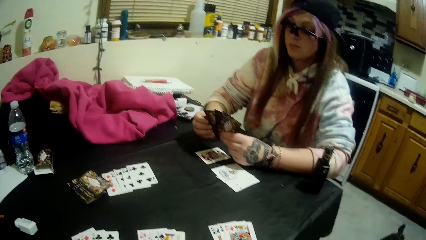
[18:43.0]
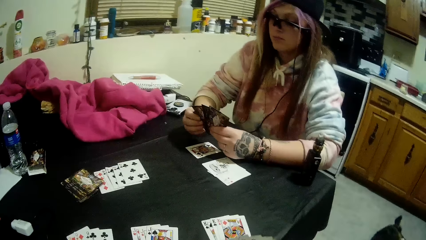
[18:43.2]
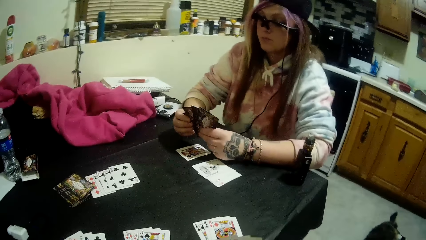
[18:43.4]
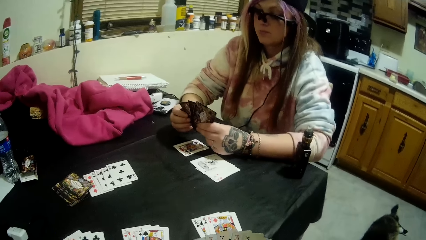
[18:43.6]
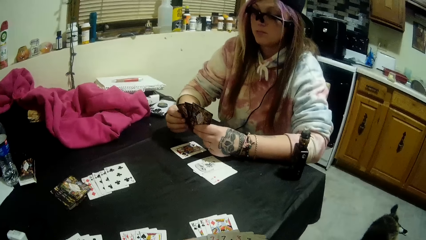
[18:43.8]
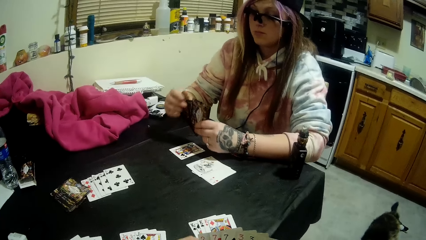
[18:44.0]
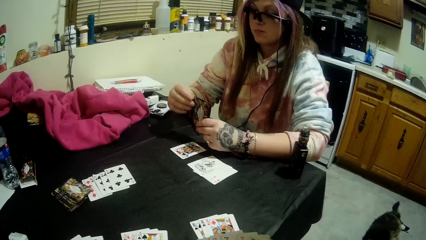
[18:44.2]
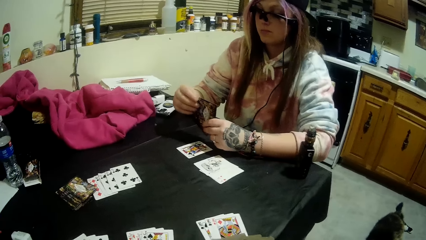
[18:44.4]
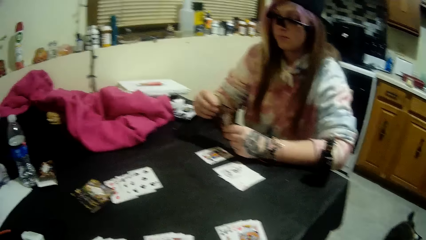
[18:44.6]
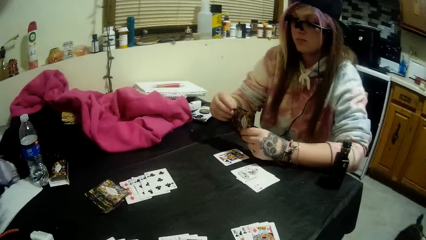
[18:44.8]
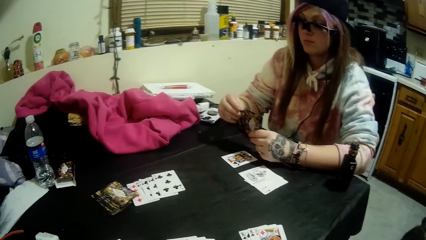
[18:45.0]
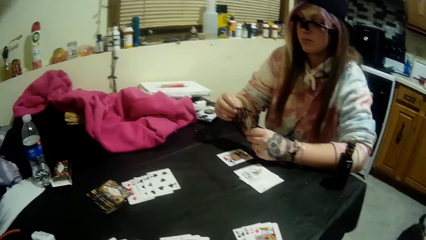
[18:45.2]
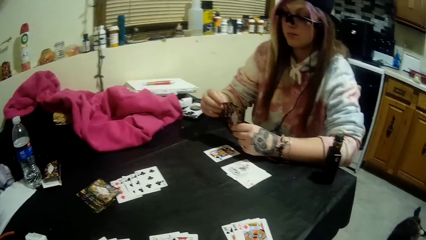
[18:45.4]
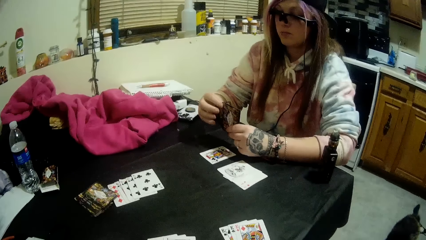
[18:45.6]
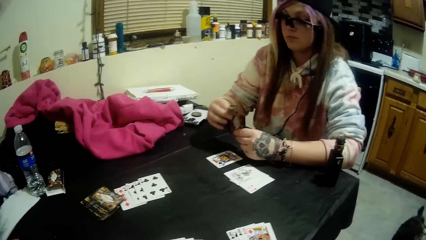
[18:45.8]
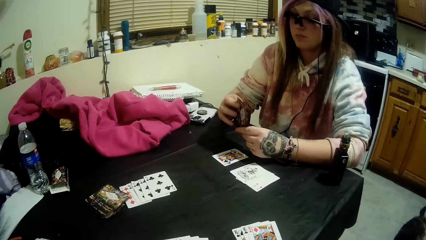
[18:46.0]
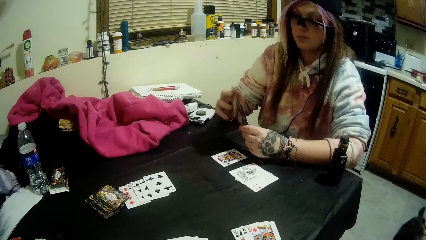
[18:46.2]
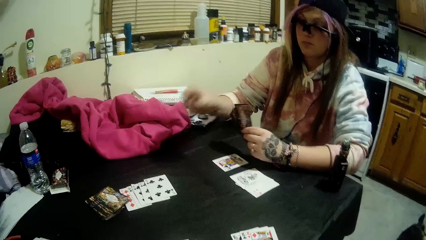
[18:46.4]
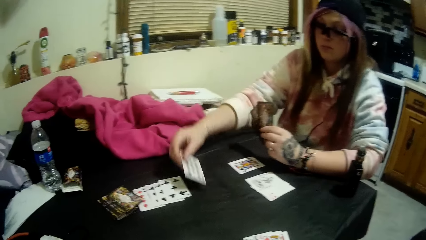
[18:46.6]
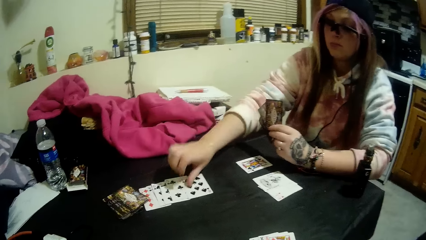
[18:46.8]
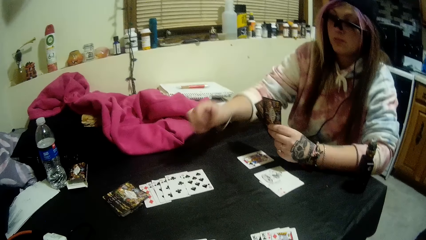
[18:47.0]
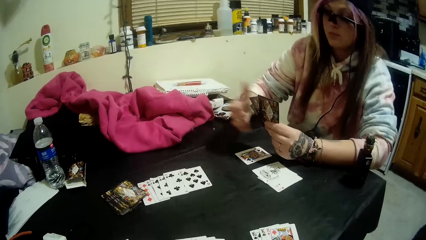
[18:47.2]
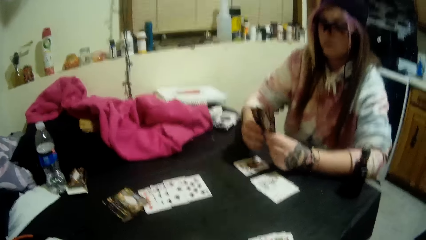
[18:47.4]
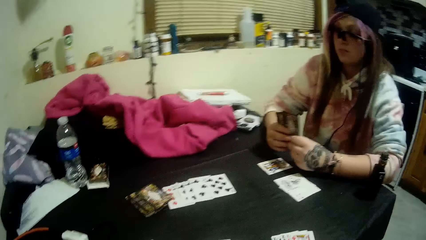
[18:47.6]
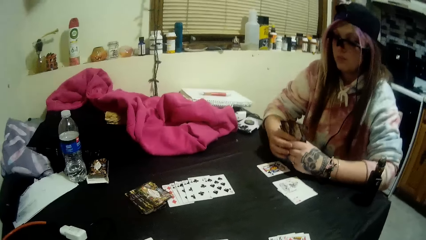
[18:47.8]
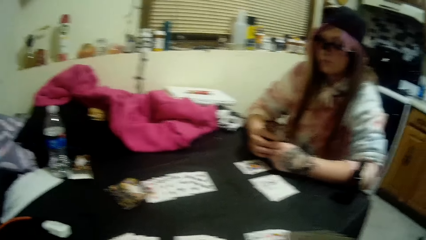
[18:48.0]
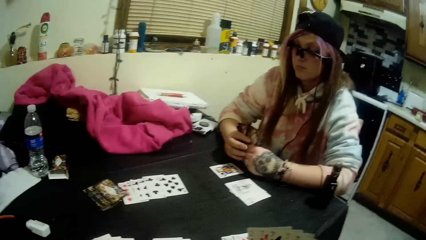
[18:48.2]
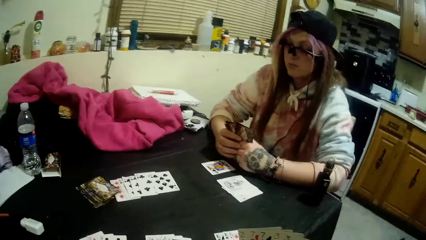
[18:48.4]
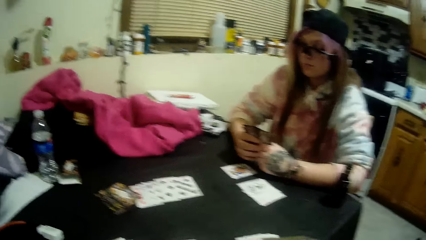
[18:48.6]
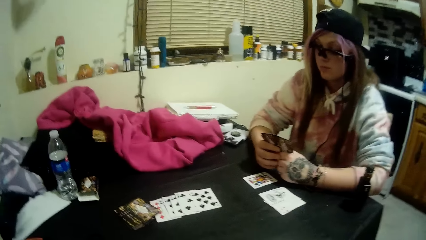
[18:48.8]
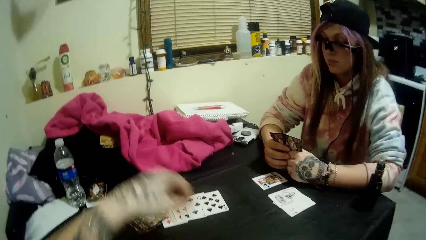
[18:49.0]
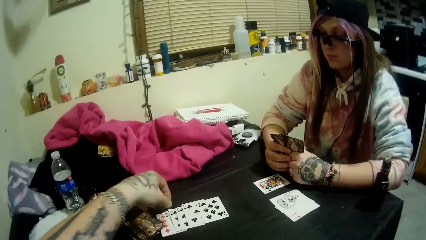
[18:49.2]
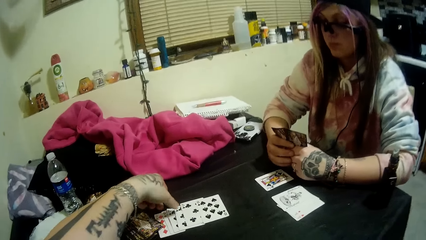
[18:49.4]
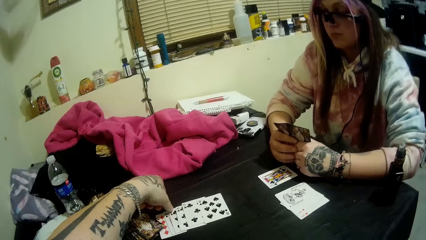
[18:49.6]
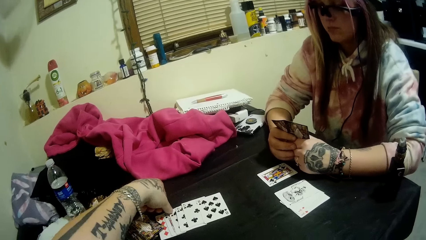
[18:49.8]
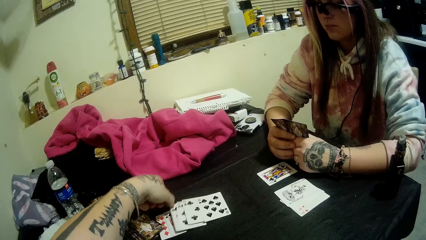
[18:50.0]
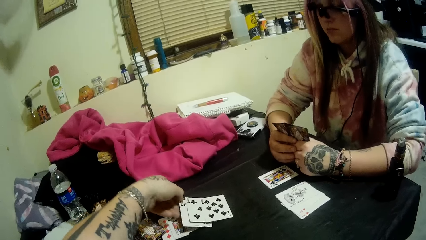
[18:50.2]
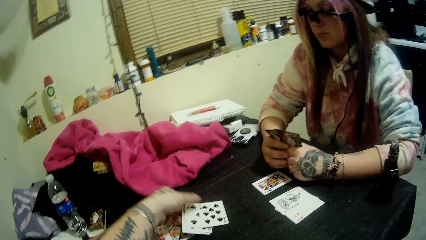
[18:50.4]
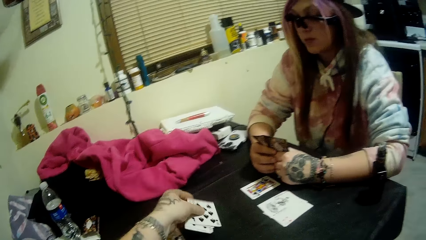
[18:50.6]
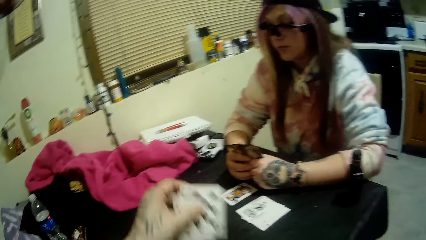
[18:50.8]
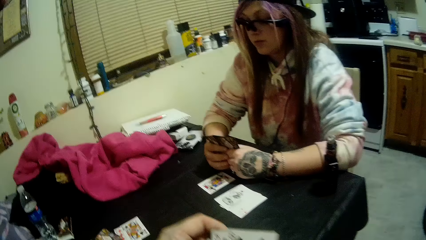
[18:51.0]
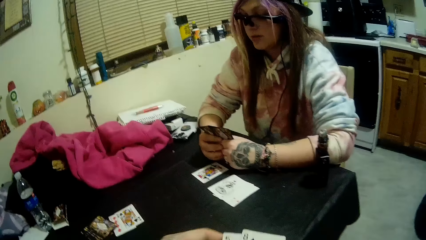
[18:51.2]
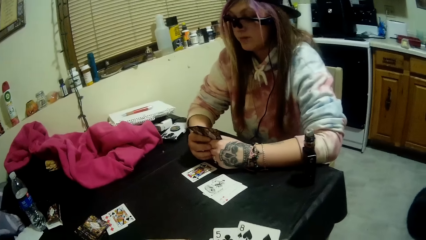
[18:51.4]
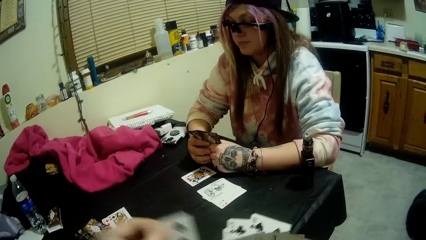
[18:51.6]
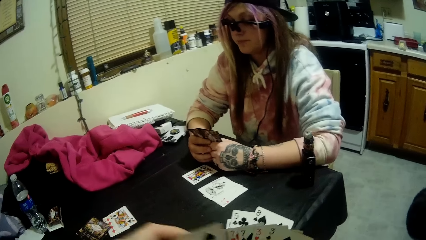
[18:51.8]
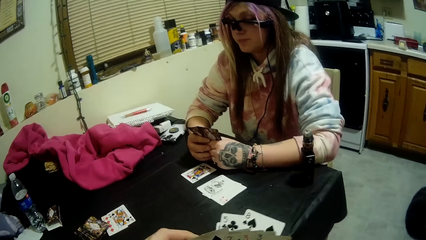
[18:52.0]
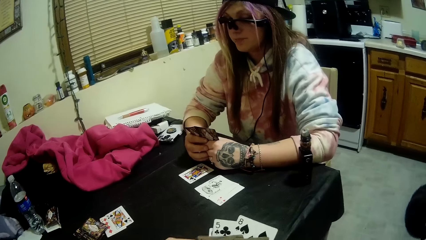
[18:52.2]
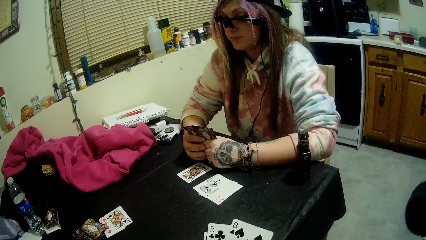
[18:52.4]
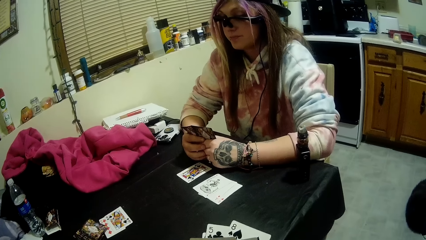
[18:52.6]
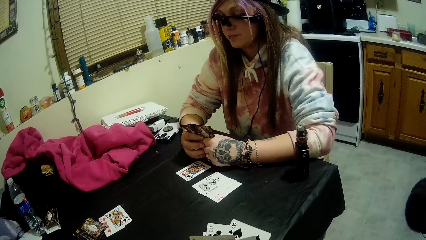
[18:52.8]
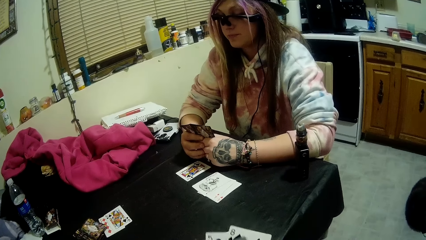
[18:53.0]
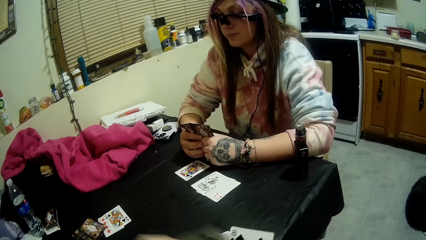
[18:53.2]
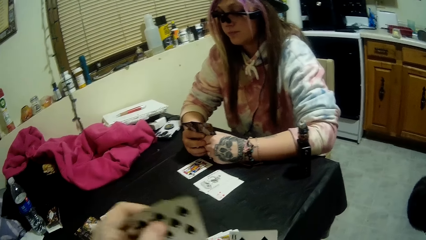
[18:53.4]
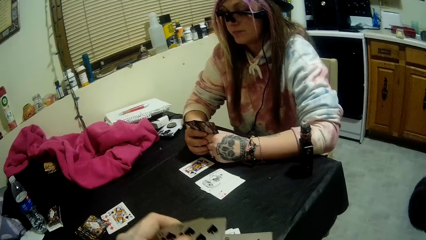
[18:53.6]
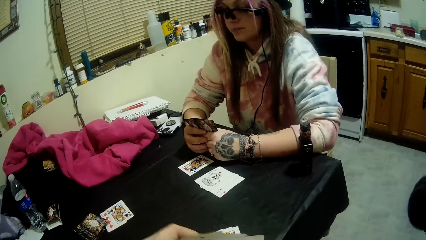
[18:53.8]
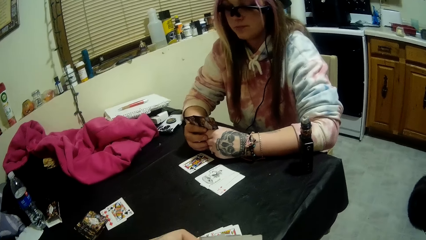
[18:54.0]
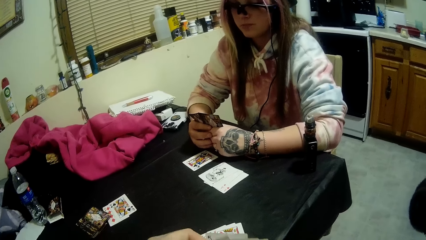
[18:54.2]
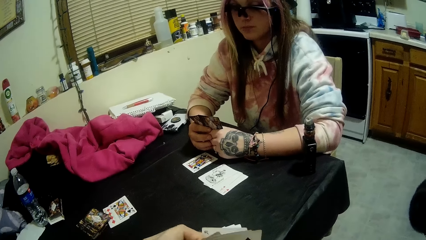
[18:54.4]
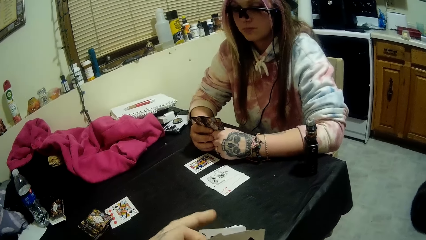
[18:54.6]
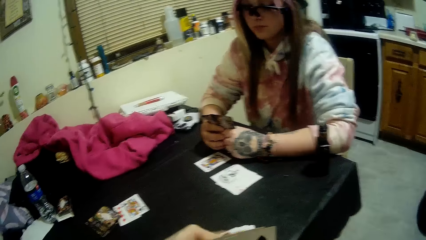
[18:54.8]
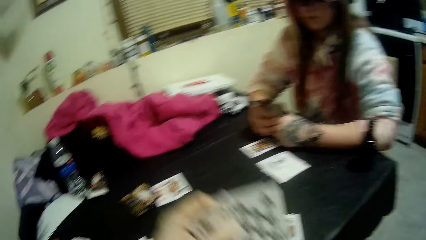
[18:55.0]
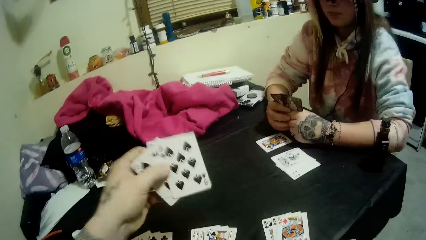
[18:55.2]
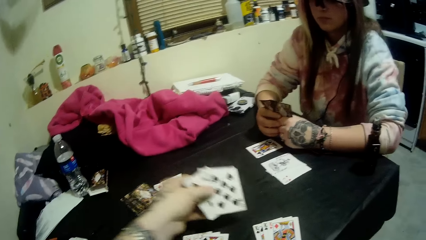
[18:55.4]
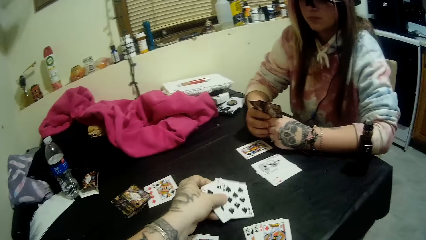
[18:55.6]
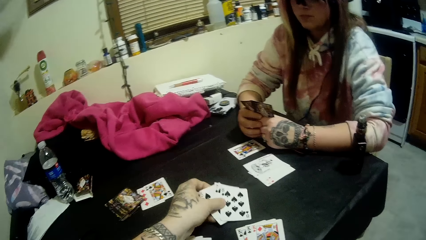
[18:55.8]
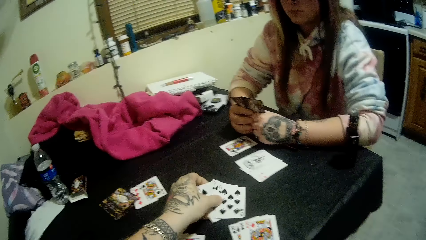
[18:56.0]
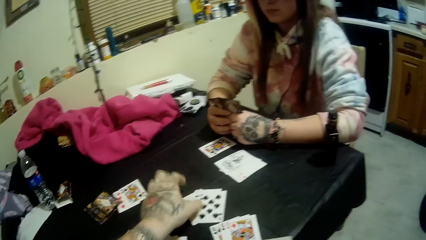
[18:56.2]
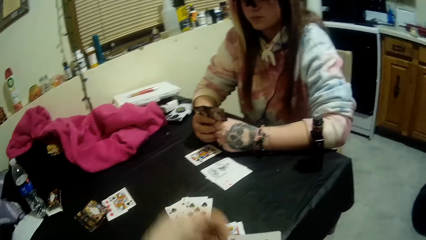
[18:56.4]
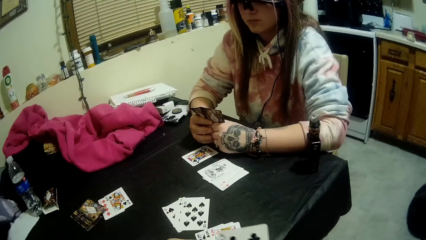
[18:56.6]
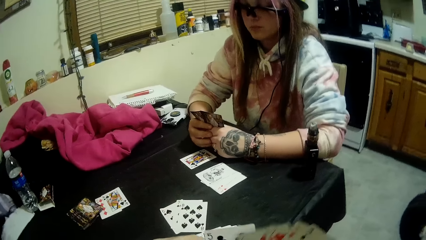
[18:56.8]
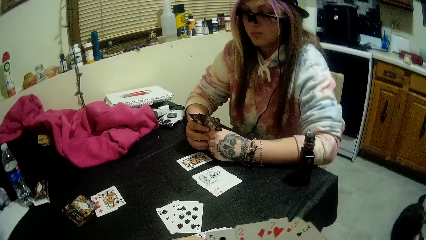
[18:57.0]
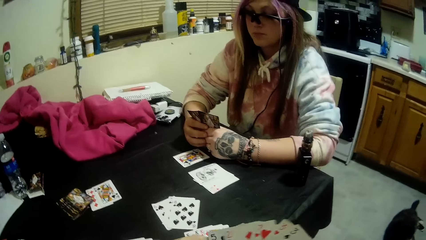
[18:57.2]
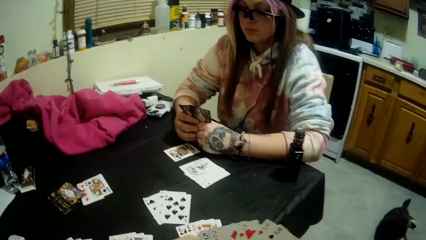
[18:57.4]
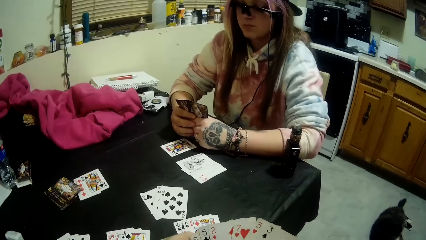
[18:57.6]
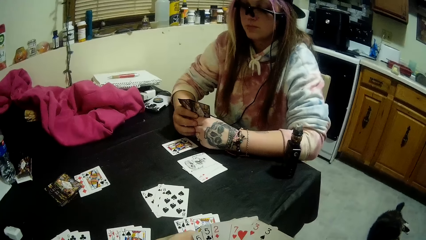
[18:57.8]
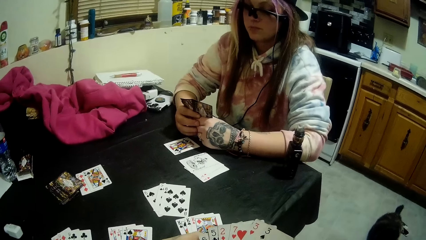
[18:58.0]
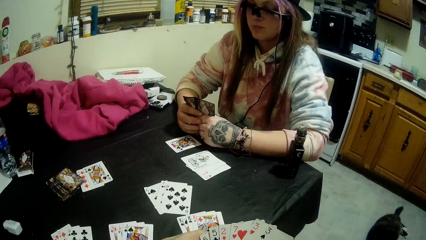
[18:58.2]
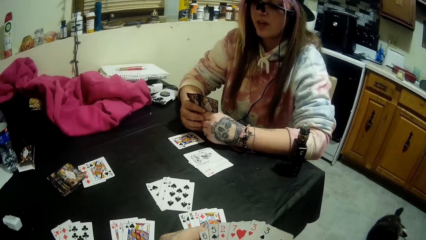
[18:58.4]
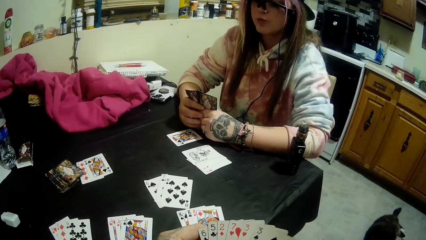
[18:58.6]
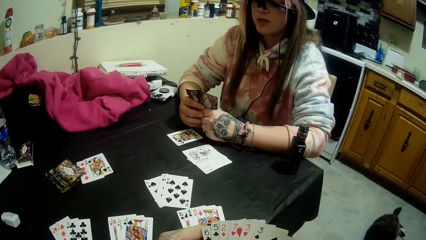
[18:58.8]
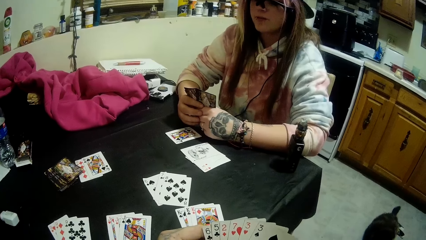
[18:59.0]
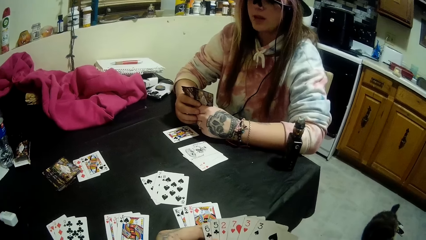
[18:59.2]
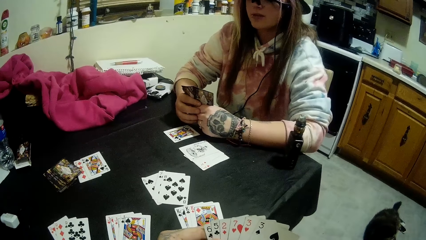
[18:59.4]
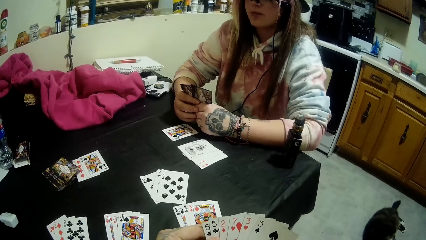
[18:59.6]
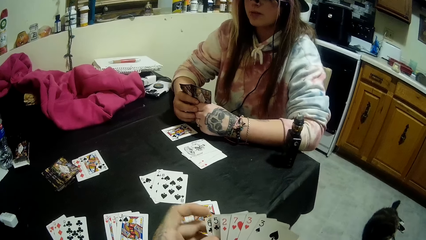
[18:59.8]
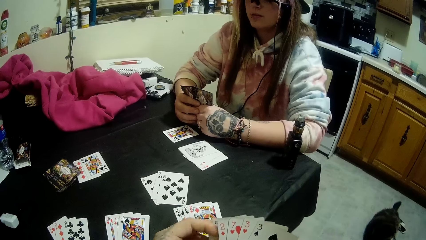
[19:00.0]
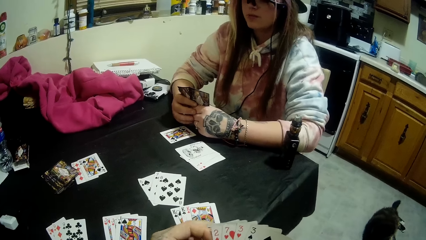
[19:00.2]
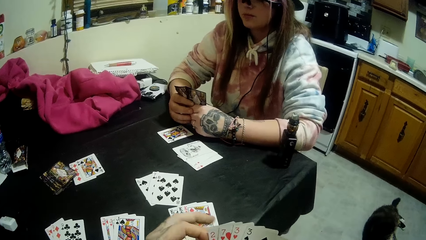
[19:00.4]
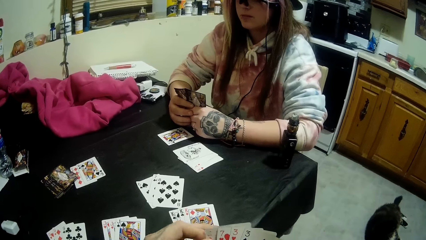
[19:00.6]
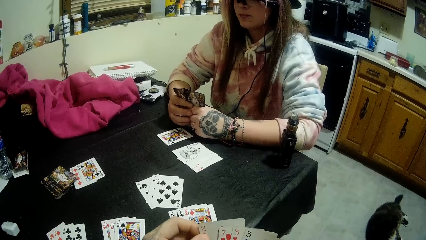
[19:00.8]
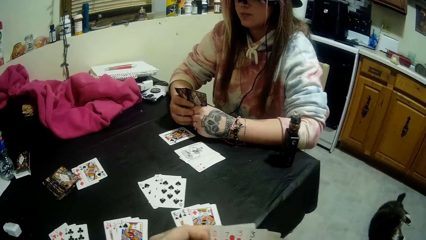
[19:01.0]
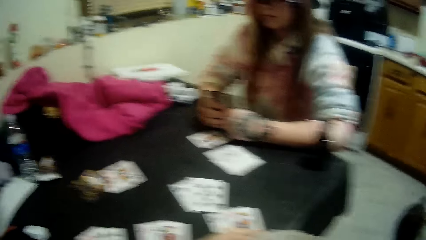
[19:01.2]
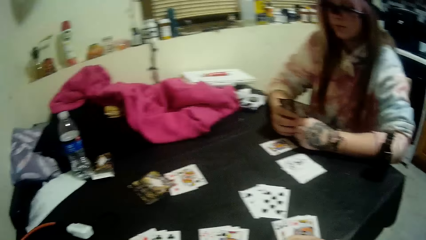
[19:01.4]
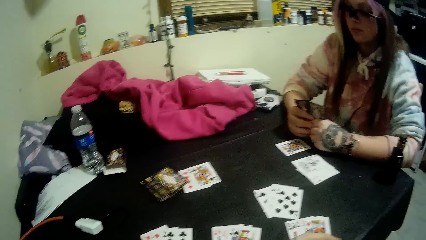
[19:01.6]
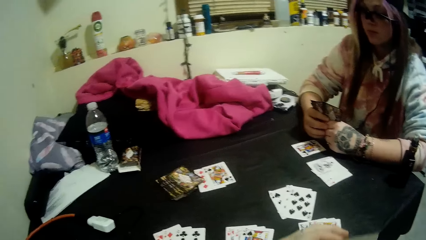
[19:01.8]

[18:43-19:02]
A woman looks at the cards. The woman drops a card on the pile of cards on the table with her right hand, touches the card, holds the card. The camera wearer picks up four cards from the pile of cards with his left hand. He holds the cards, sorts the cards in his hands, drops a set of three cards on the table with his left hand. He holds the cards and sorts the cards in his hands. The woman talks to the camera wearer.
